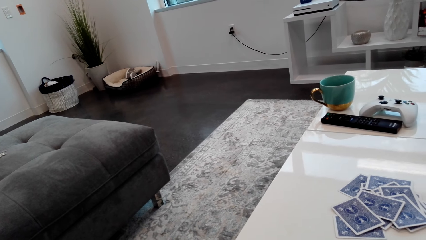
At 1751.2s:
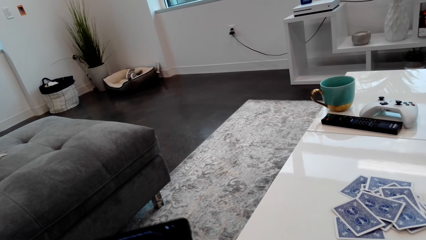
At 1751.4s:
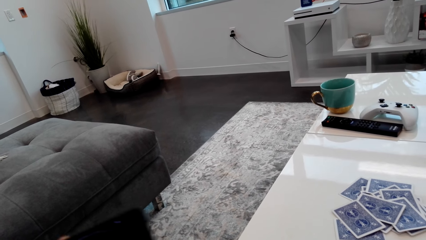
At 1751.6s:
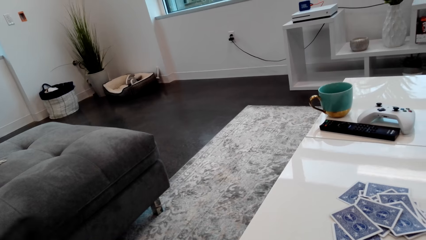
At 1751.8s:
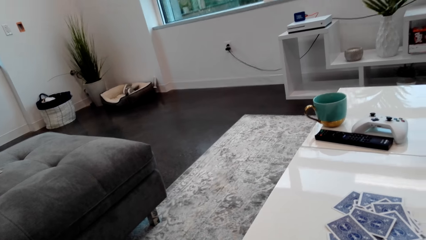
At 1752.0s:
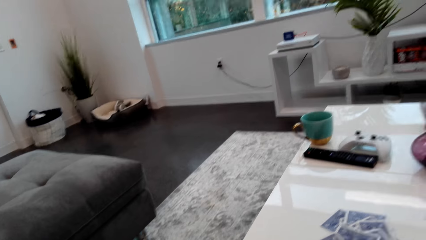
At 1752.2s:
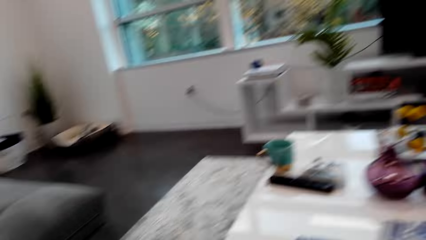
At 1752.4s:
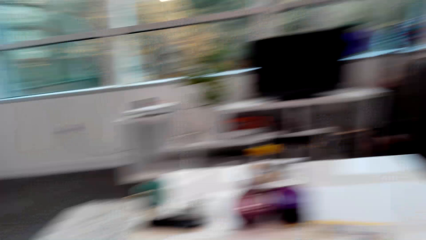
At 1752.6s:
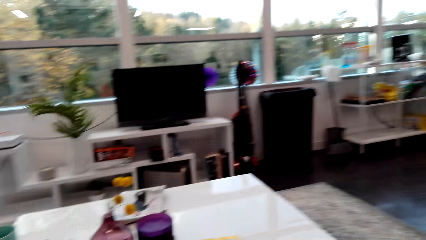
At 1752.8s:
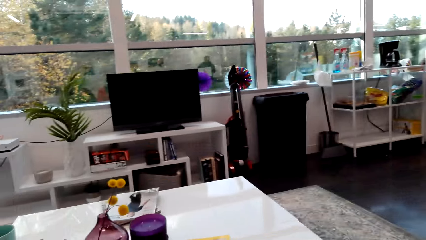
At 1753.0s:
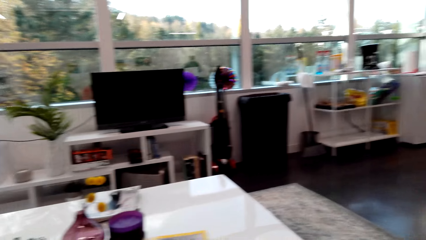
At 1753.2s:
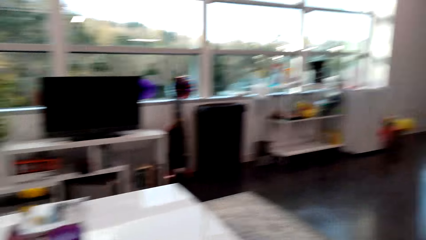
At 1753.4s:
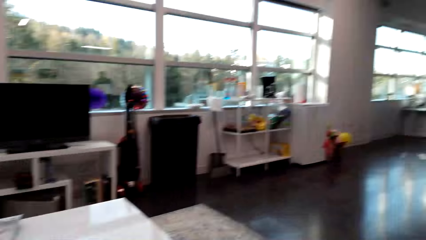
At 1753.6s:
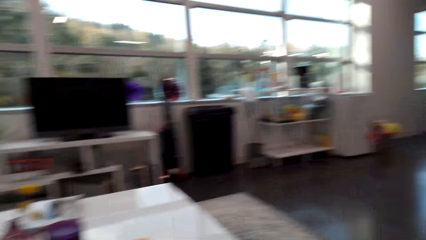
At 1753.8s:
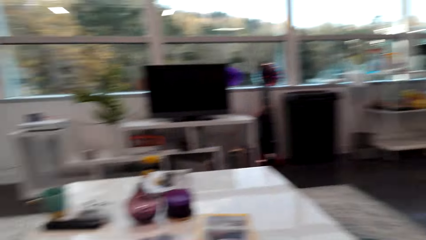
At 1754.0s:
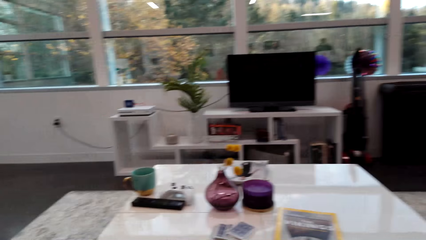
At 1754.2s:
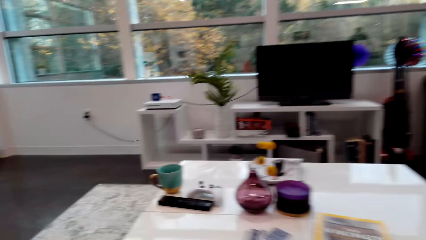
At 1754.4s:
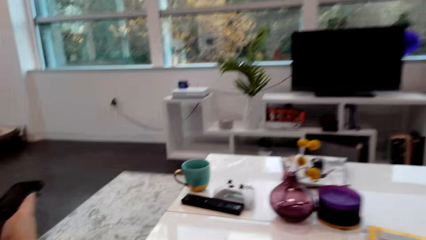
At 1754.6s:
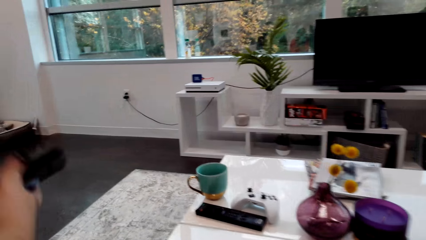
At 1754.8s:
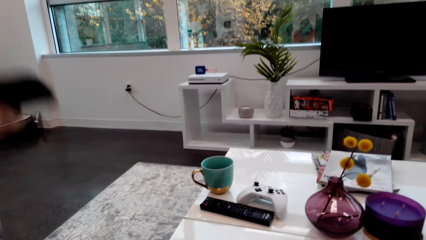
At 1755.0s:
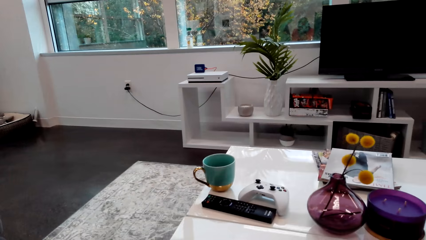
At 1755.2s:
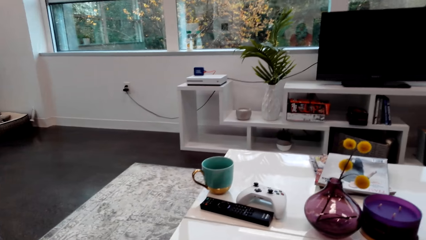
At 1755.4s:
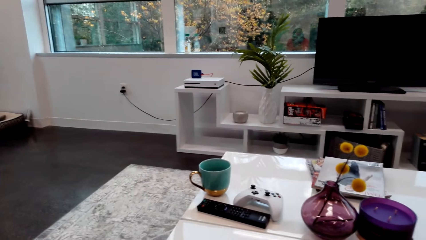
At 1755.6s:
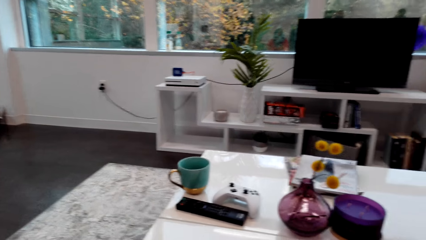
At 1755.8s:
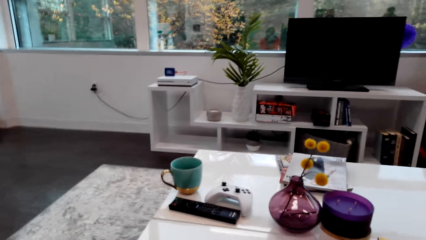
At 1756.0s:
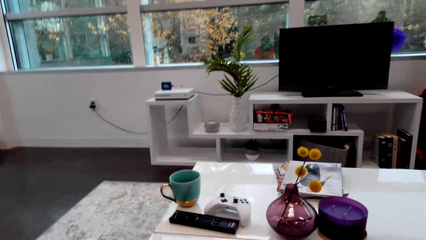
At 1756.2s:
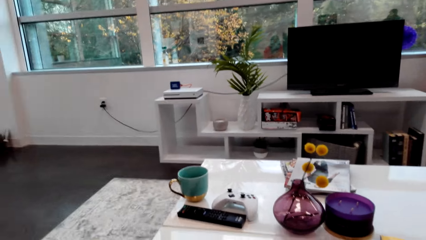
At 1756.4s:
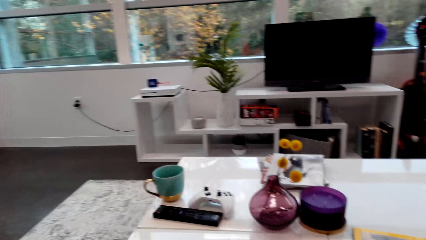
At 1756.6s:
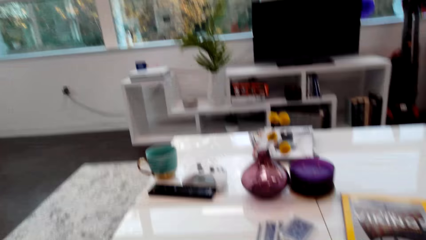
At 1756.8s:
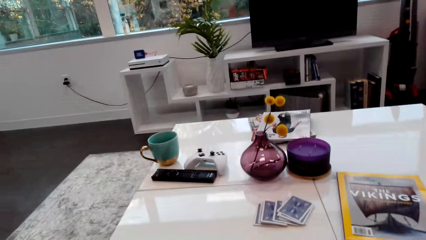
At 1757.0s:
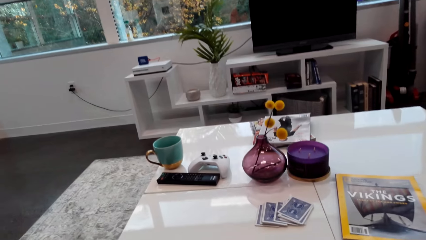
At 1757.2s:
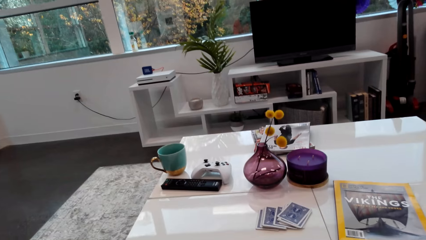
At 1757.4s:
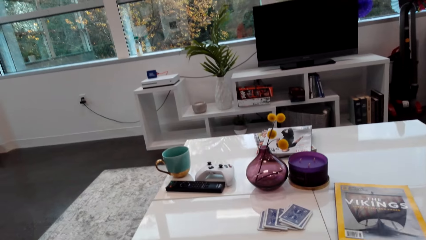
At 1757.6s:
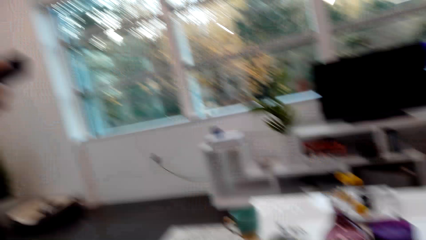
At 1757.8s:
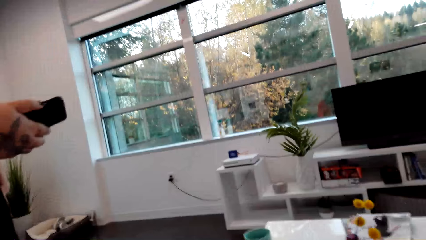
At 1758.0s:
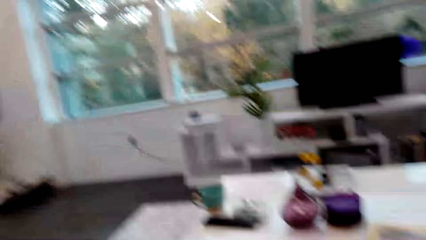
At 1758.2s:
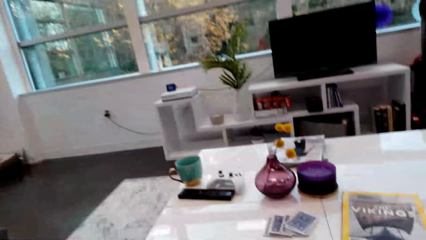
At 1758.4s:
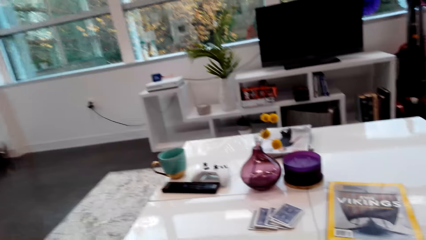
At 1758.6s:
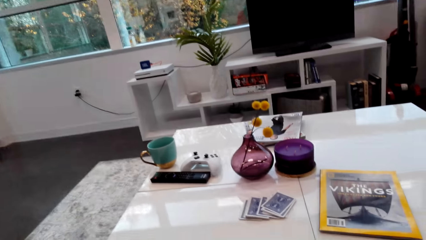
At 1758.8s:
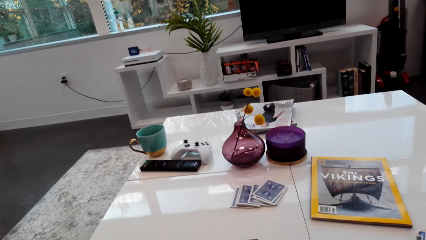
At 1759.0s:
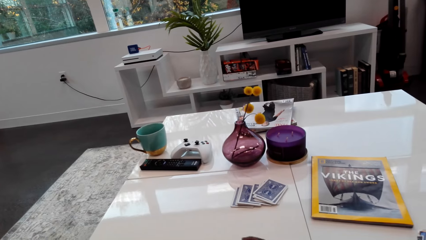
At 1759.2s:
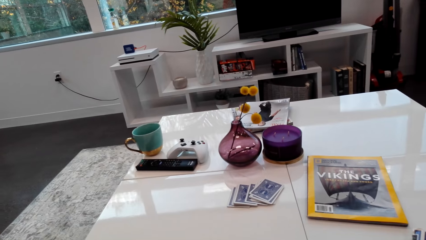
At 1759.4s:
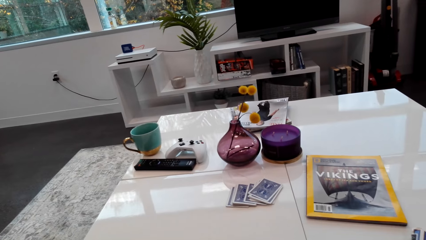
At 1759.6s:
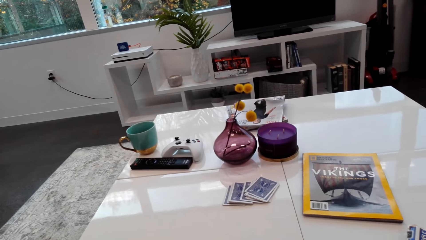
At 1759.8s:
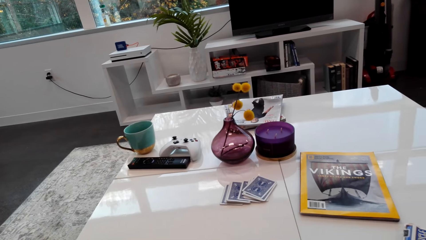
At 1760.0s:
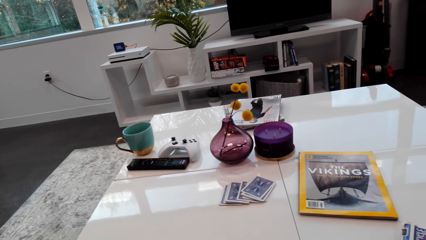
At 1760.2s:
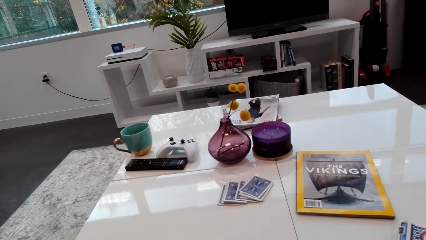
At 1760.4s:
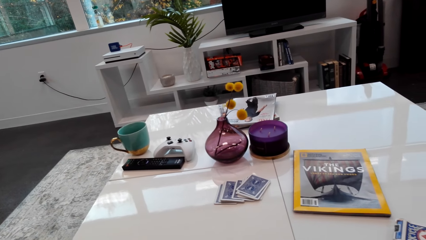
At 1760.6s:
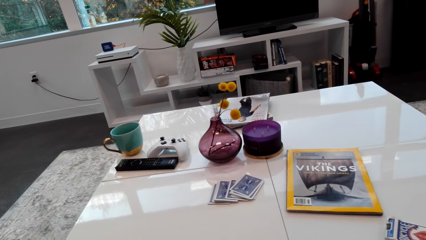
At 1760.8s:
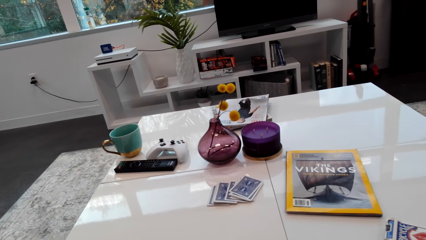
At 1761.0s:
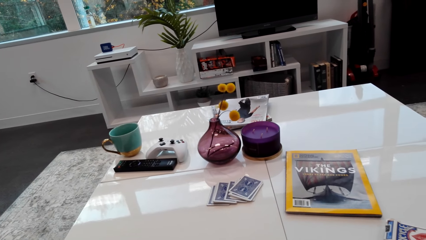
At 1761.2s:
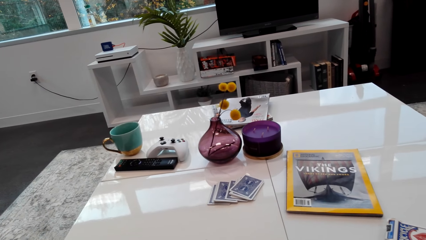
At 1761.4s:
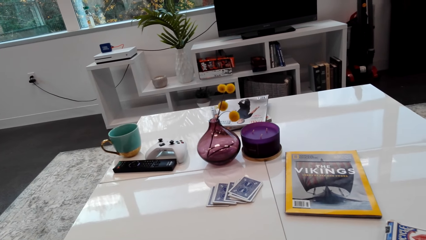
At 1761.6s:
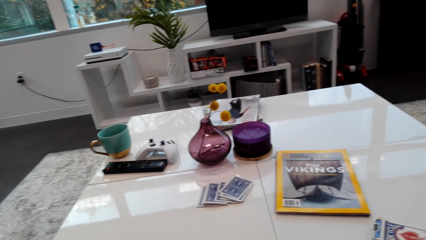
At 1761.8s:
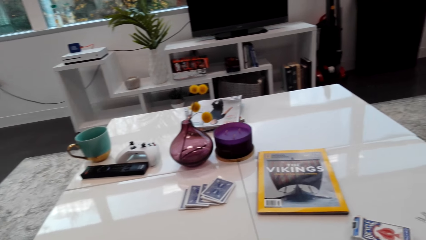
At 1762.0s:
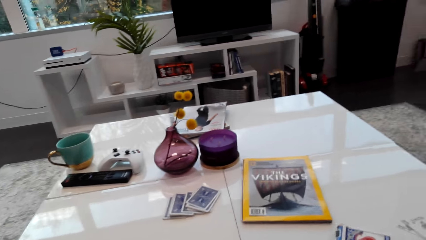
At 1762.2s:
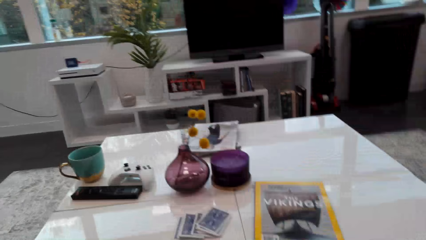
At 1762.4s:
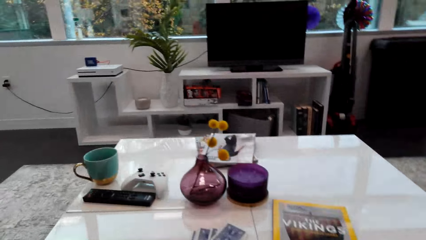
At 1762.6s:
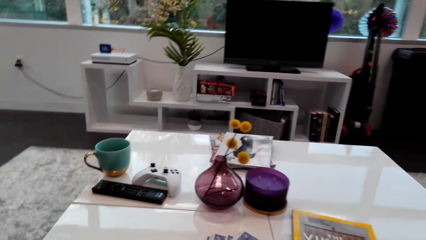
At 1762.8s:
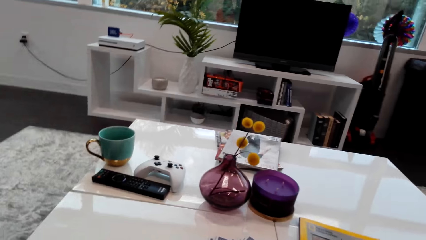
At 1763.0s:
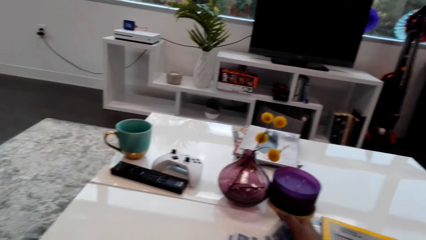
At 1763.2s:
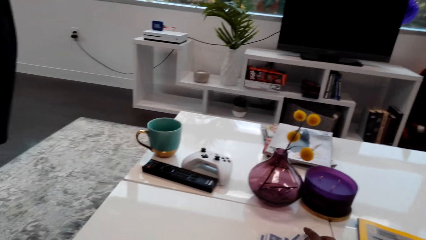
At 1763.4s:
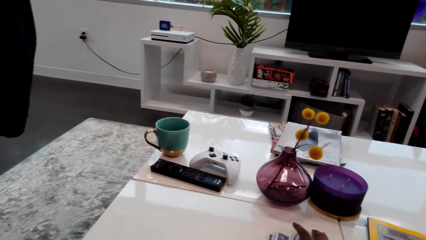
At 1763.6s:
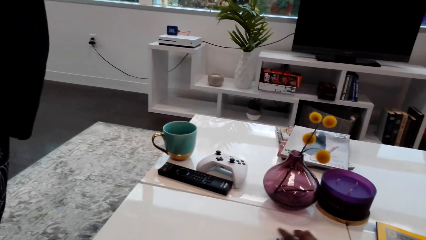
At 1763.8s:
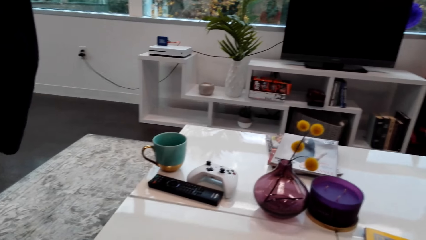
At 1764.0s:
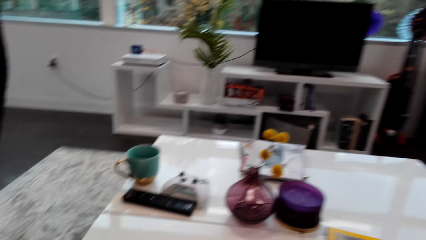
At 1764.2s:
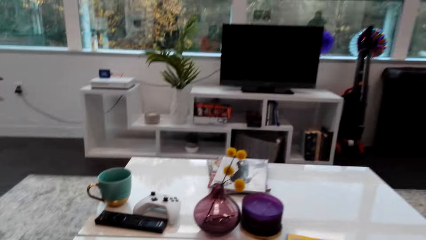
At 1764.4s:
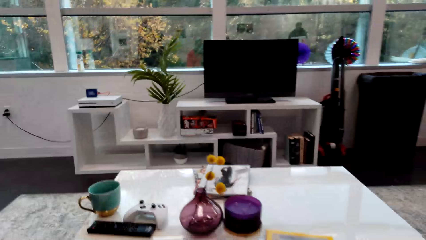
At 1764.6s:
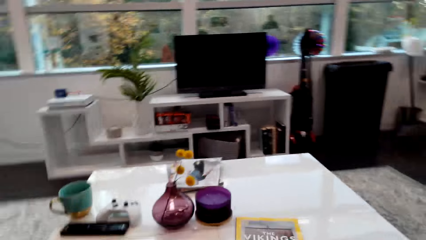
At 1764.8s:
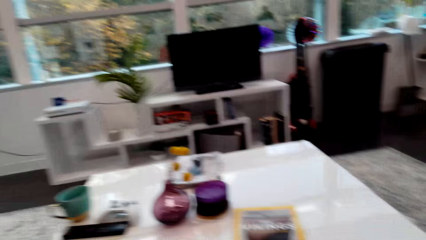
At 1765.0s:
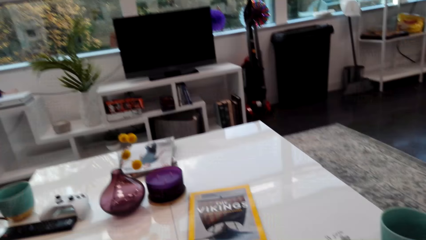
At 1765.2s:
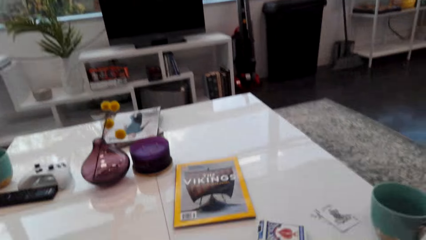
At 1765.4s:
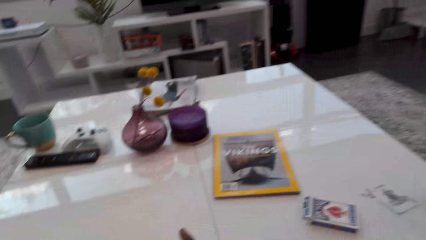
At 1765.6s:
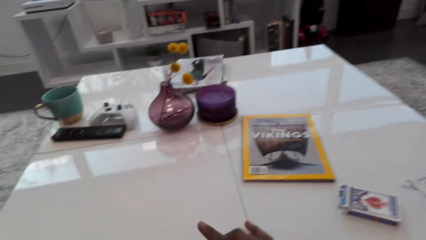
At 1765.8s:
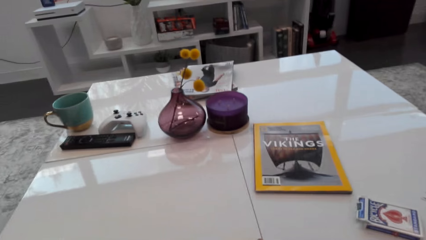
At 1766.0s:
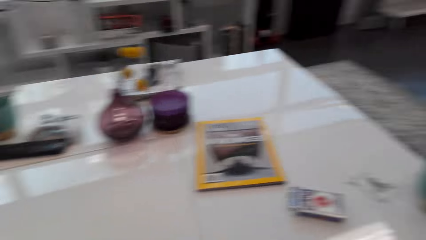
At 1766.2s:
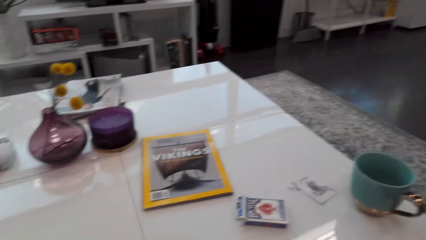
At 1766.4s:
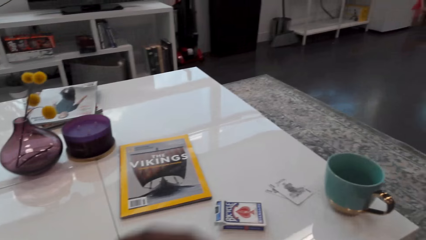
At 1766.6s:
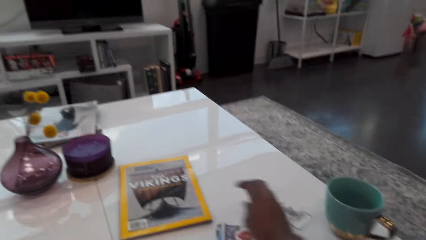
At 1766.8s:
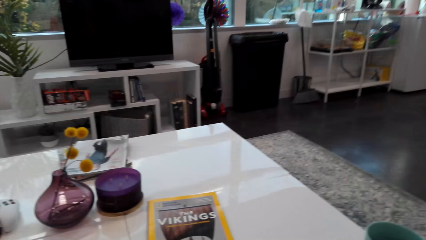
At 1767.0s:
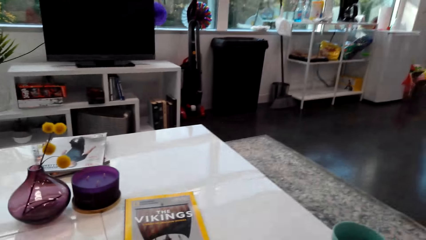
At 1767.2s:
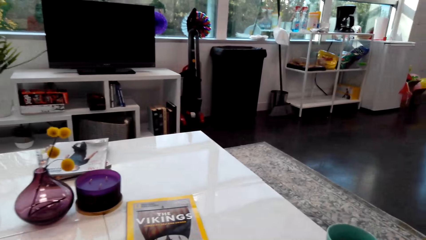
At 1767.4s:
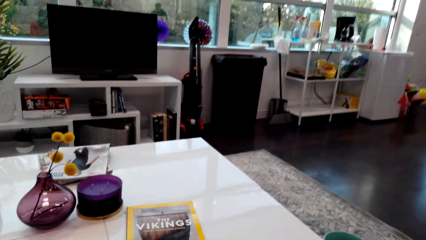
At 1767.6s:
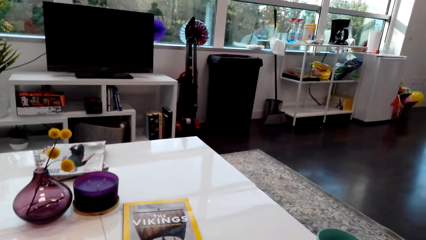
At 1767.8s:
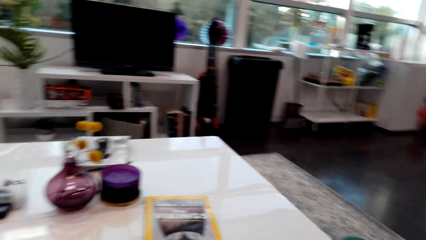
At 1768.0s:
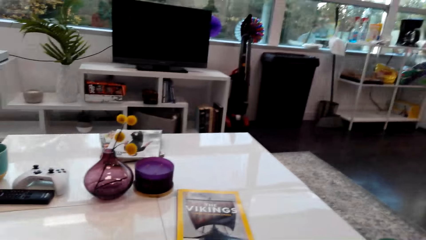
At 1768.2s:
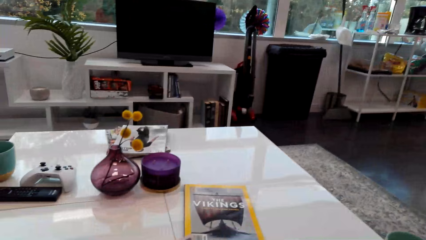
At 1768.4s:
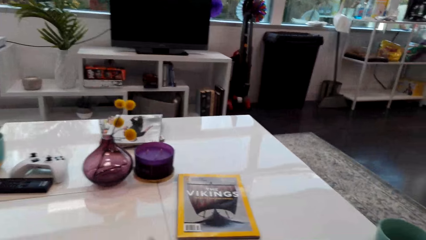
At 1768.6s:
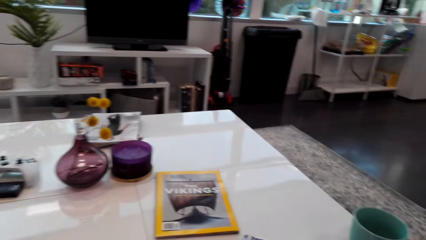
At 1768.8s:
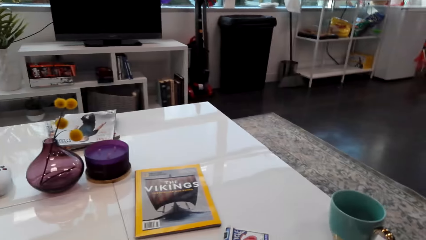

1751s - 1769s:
A person converses with the camera wearer. The camera wearer talks. They raise the phone. They talk. They pick up the cards on the table. They converse with the person. The person laughs.
